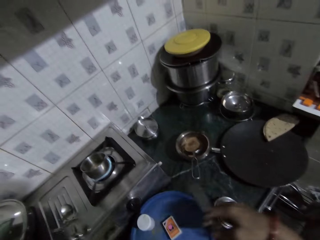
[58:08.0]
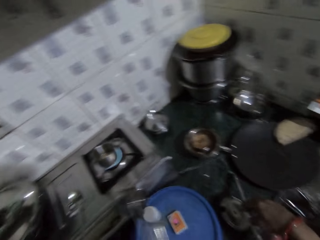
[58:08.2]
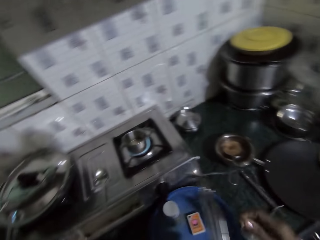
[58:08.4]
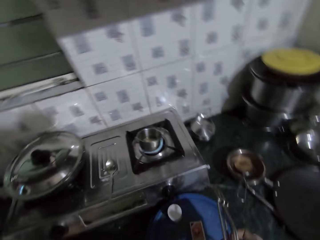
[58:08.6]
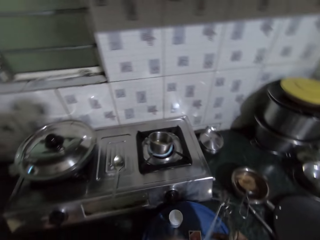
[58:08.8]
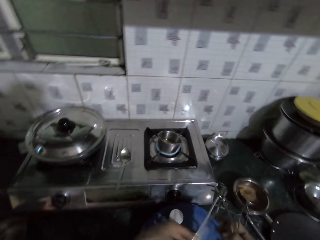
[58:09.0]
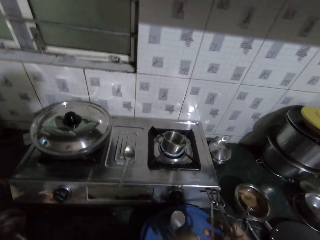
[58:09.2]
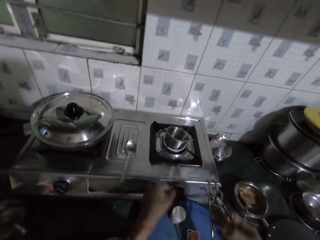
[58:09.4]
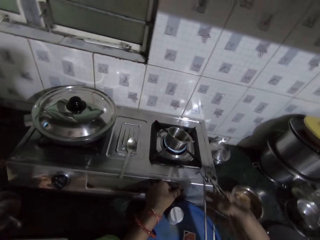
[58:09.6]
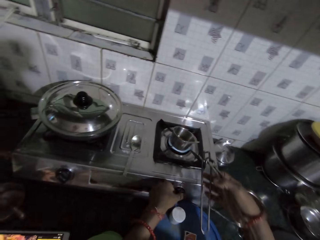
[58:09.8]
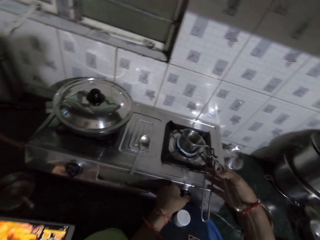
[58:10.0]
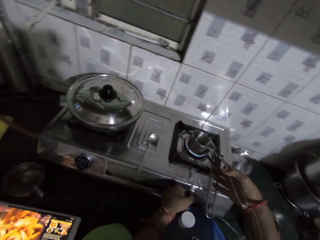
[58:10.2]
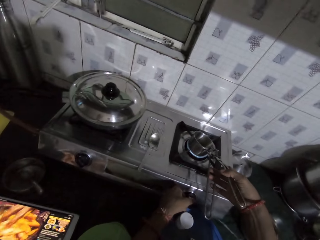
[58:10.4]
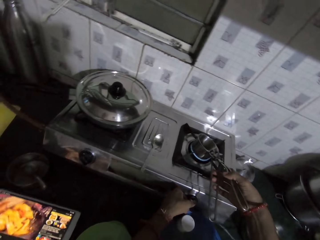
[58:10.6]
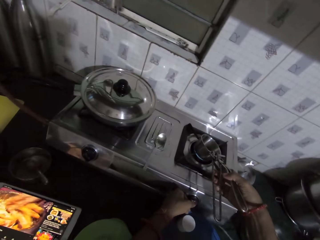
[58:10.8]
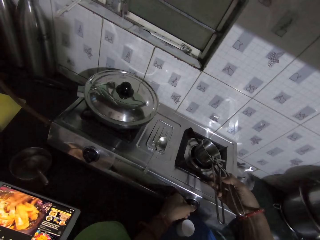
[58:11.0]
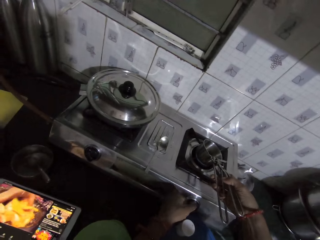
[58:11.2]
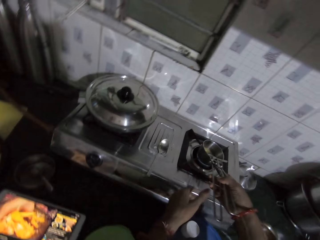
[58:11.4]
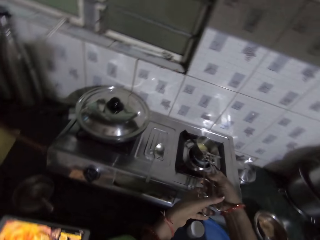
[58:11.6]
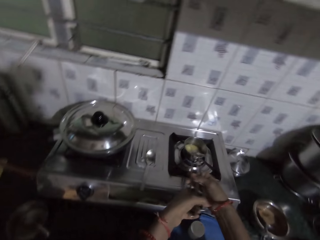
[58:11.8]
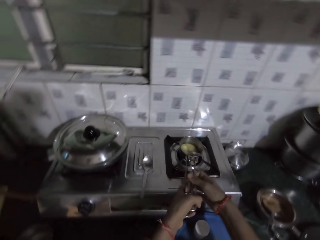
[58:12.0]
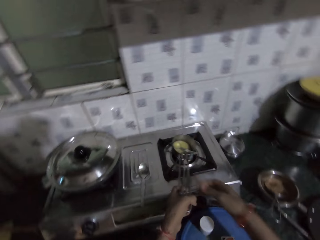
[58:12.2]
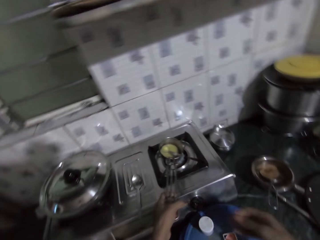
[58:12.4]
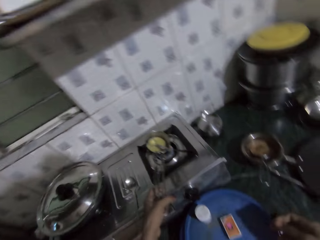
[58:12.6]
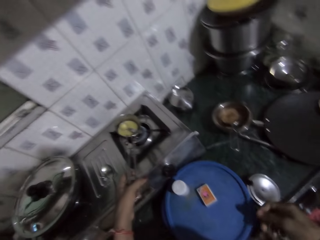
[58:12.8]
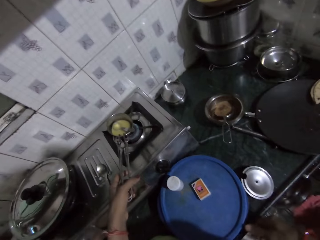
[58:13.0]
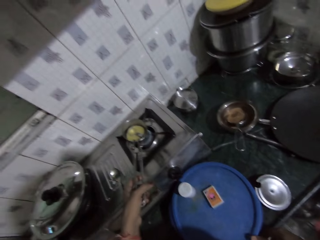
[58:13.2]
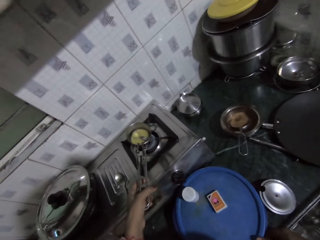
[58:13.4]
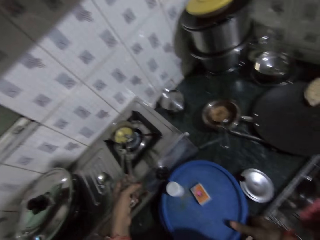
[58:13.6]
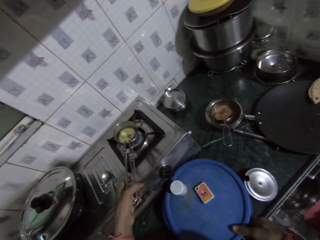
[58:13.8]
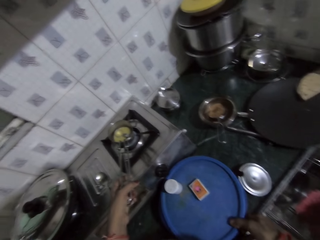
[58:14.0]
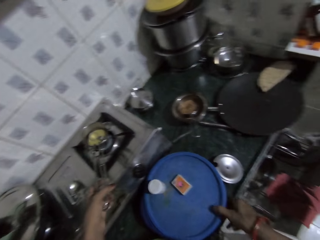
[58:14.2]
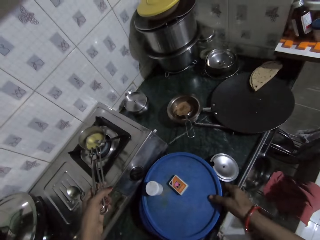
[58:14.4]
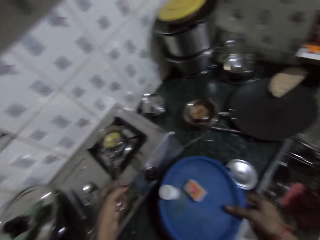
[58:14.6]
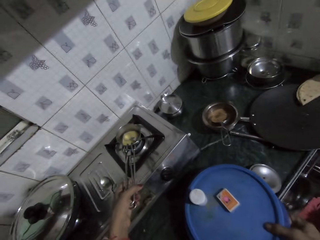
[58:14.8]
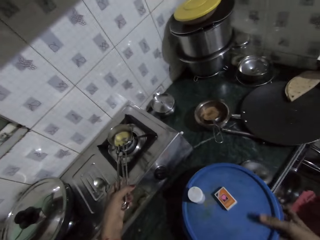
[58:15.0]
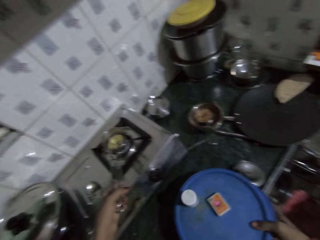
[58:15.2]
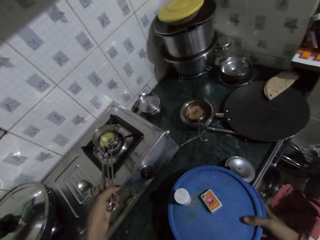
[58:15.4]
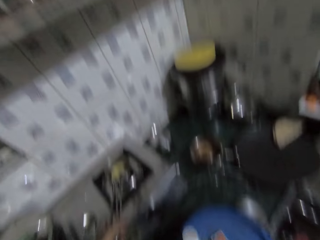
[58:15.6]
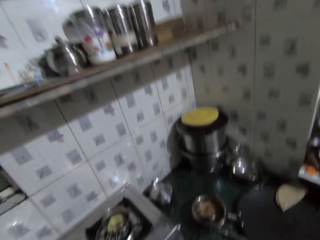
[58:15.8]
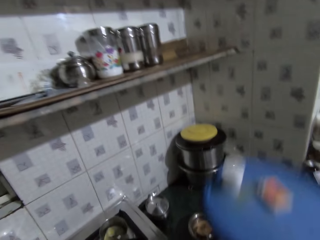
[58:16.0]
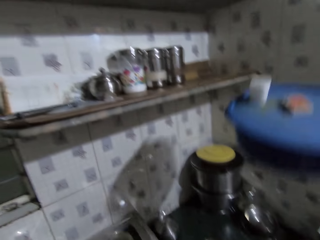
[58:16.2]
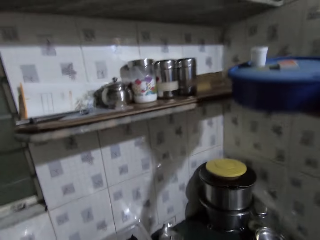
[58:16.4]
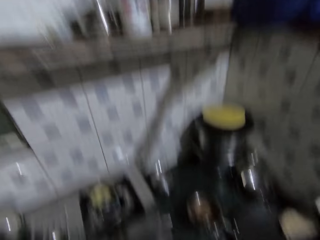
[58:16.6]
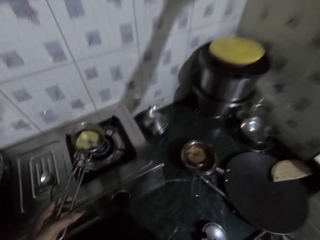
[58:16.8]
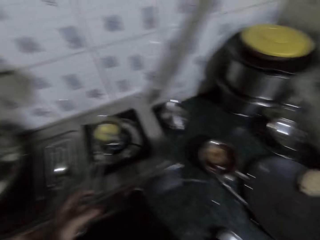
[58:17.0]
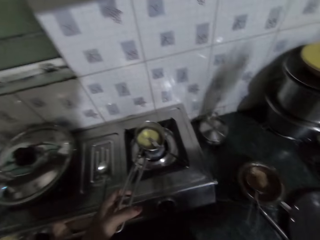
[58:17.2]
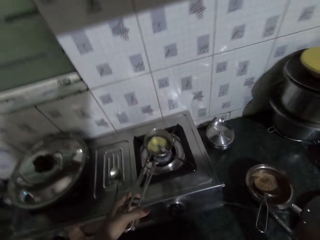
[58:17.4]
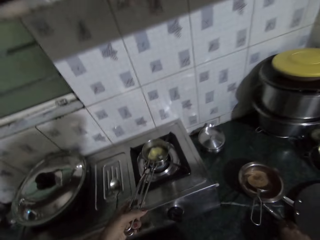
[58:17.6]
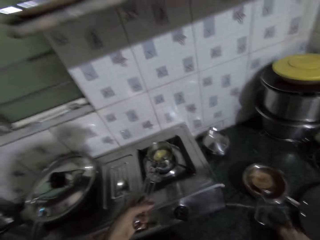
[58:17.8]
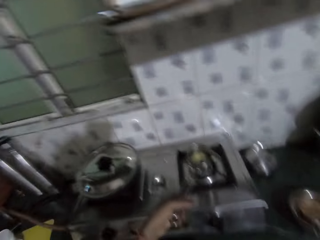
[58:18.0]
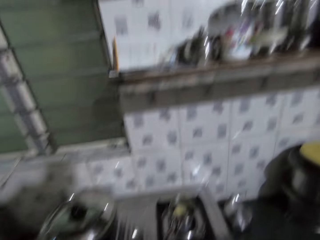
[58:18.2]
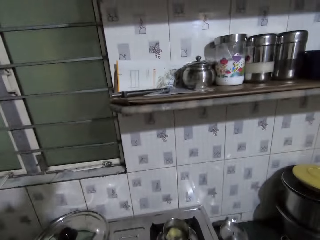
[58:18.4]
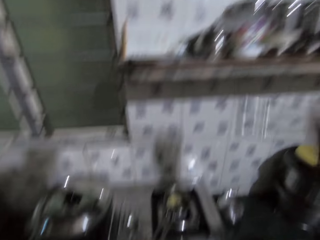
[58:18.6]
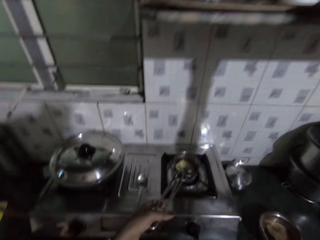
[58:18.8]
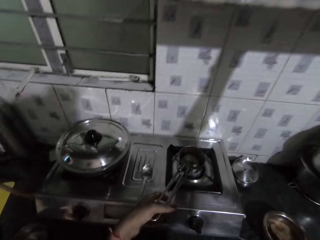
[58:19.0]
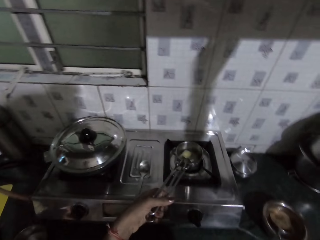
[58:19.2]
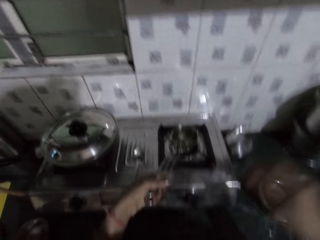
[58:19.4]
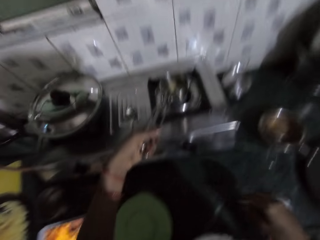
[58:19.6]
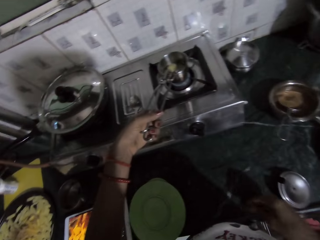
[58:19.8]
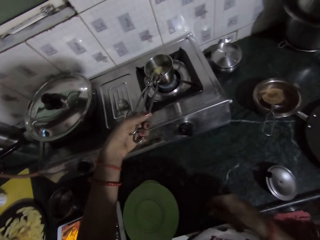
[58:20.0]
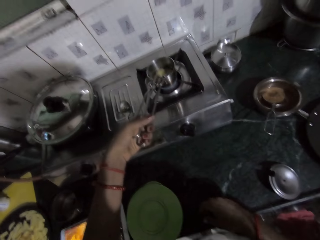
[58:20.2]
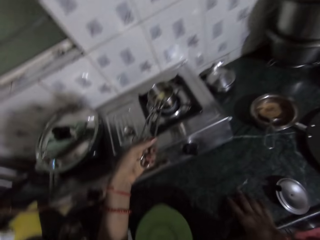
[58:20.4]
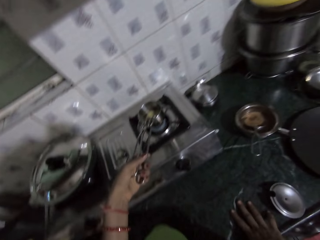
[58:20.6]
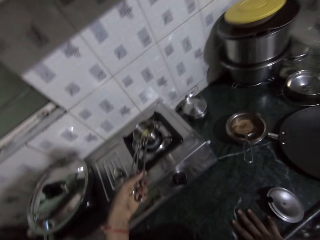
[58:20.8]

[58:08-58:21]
The camera wearer drops the gas lighter in her right hand on the countertop. She passes the pot lifter in her left hand to her right hand. She adjusts the knob on the gas cooker with her left hand. She holds a dish. She picks up the pot on the gas cooker with the pot lifter in her right hand. She passes the pot lifter with the pot in her right hand to her left hand. She carries the masala dabba on the countertop with her right hand. She picks up a tray. She puts the masala dabba in her right hand on the wall shelf. She picks up a container on the countertop with her right hand. She puts the container in her right hand on the wall shelf.

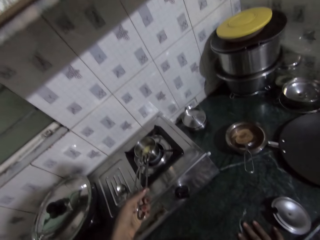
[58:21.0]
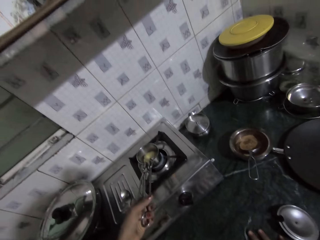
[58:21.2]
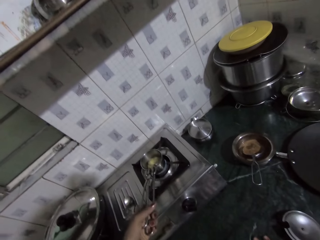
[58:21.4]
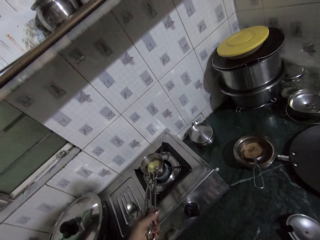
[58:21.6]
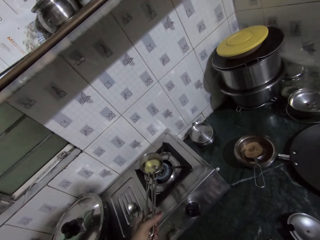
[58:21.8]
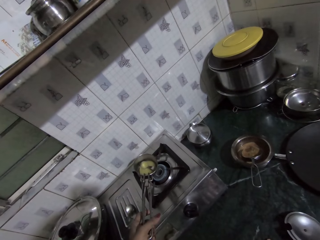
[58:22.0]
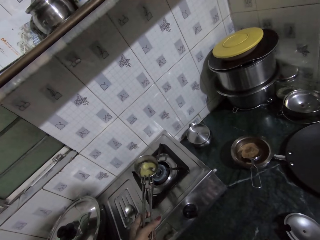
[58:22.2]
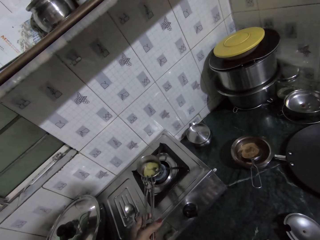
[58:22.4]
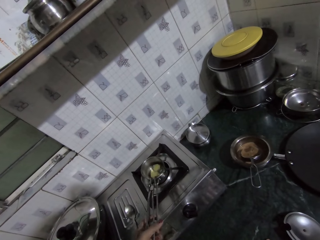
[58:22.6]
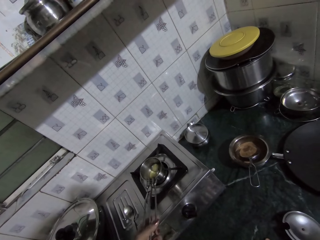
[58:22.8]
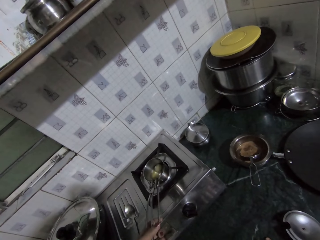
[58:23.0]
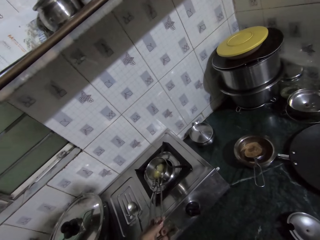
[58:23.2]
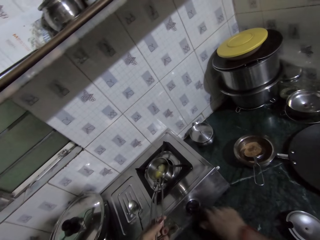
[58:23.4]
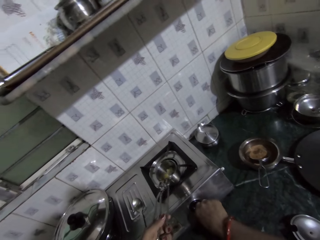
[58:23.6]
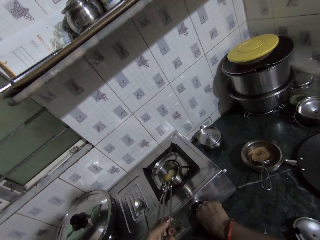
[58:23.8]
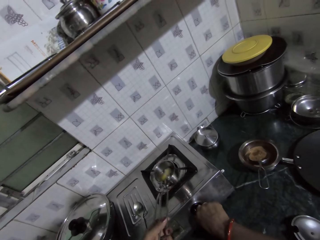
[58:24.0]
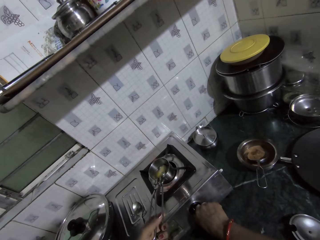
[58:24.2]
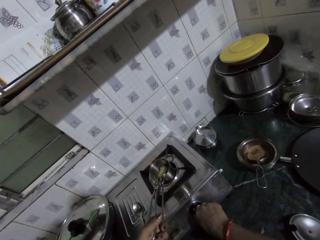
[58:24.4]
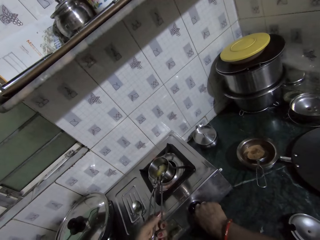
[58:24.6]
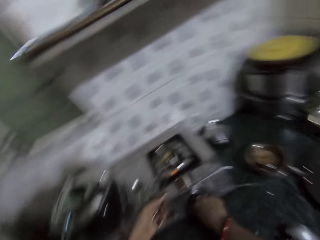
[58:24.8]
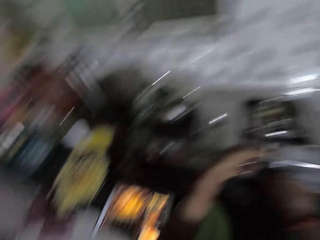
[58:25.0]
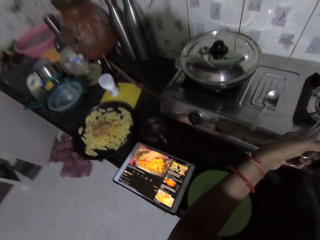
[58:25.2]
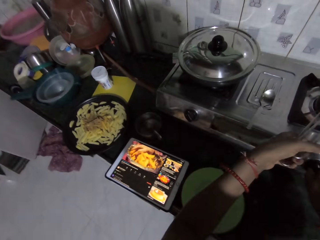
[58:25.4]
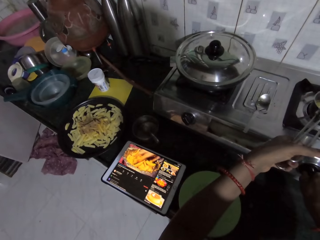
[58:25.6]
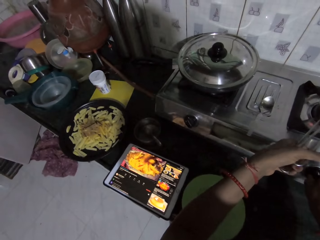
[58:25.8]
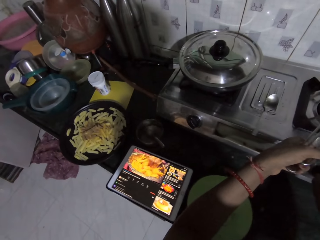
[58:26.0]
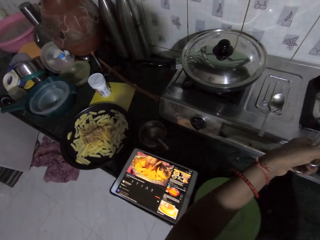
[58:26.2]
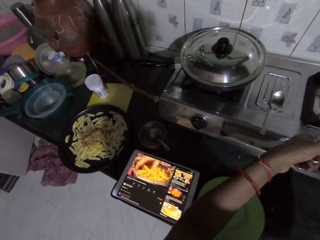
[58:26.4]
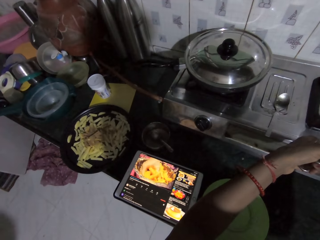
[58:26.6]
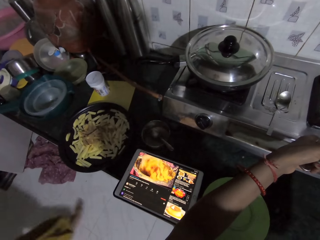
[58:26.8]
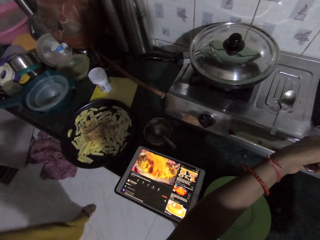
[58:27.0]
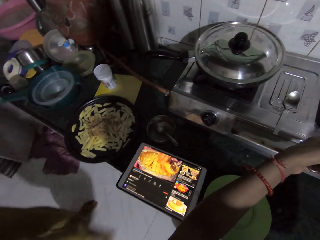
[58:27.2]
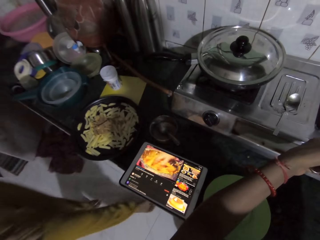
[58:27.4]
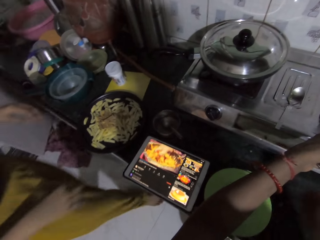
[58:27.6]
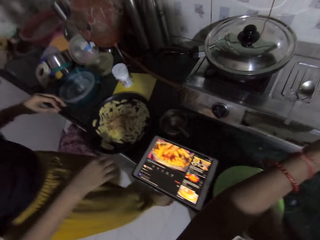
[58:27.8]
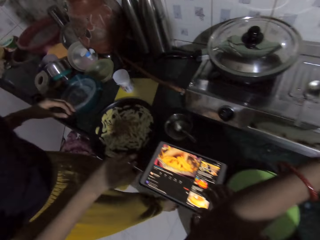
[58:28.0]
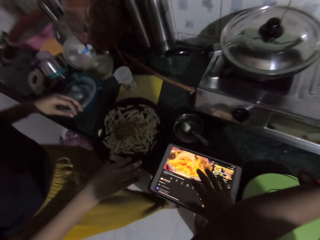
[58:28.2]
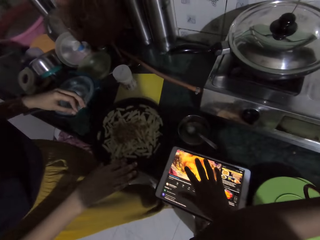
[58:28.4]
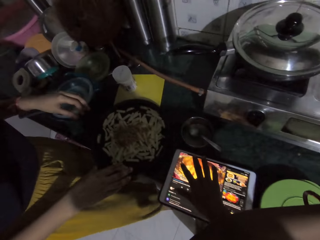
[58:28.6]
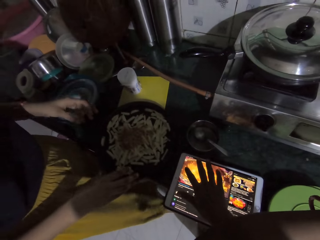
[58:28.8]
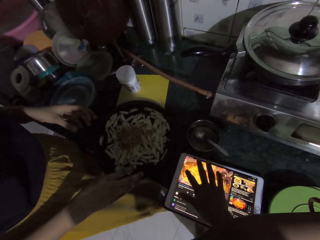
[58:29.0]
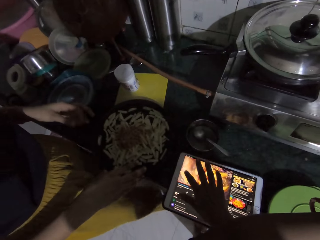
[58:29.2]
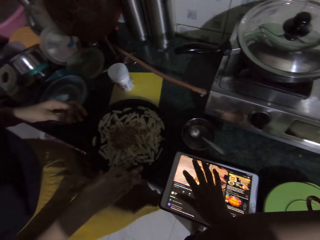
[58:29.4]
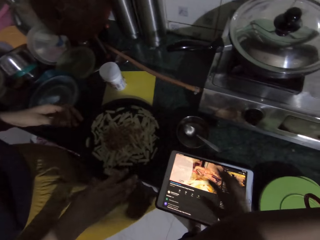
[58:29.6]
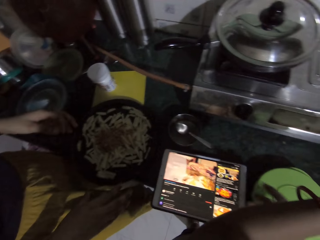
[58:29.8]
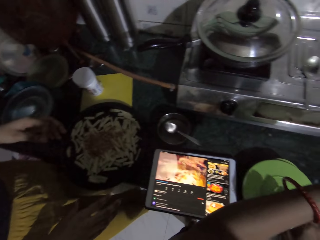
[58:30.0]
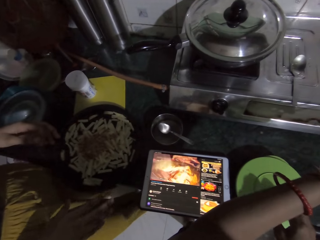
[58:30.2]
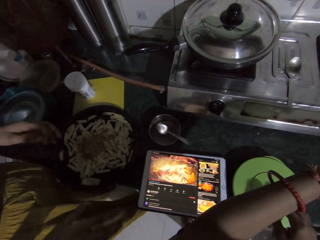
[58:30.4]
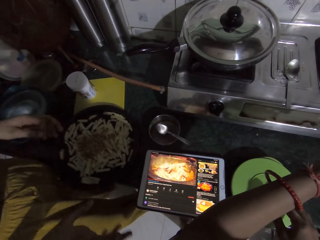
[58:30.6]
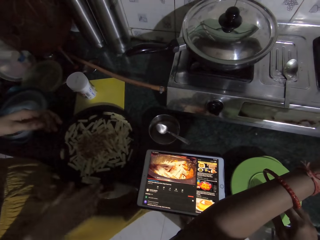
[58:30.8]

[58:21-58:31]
The camera wearer looks at the dish. She adjusts the knob on the gas cooker with her right hand. The lady walks to the countertop. The camera wearer operates the tablet device on the countertop with her right hand.
